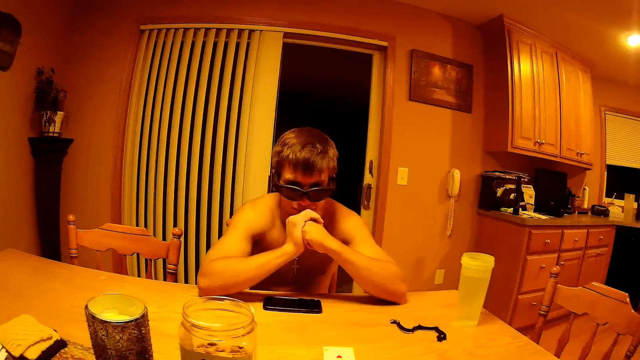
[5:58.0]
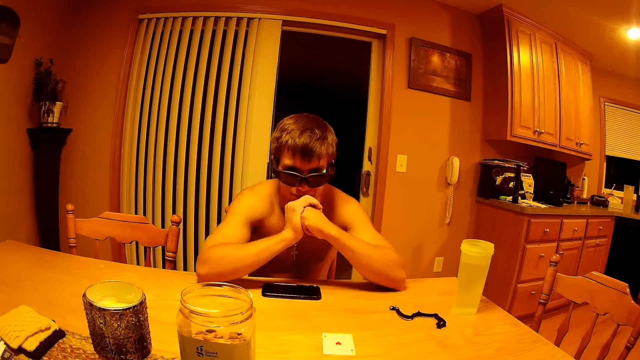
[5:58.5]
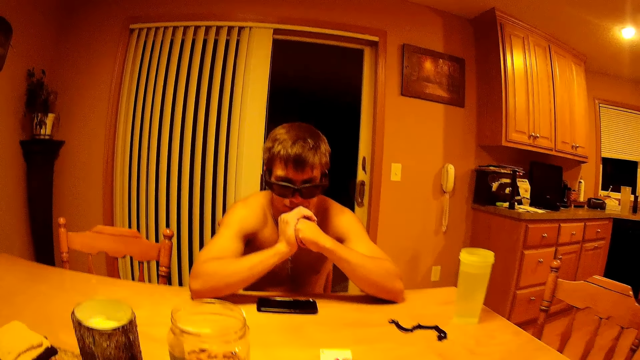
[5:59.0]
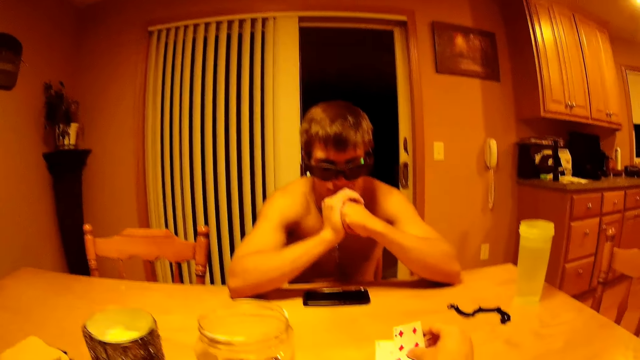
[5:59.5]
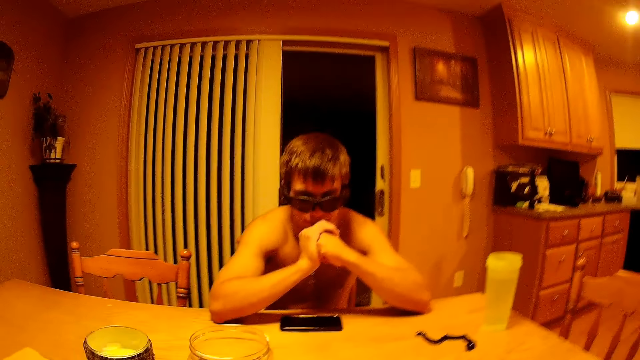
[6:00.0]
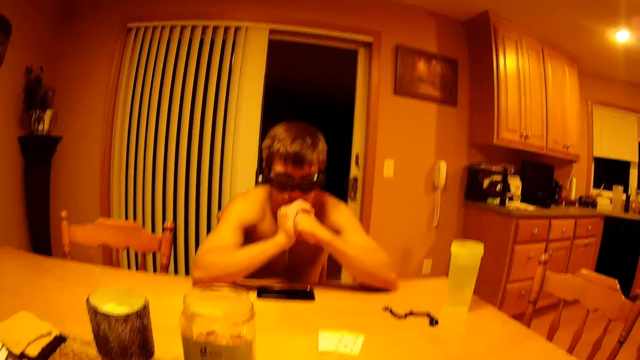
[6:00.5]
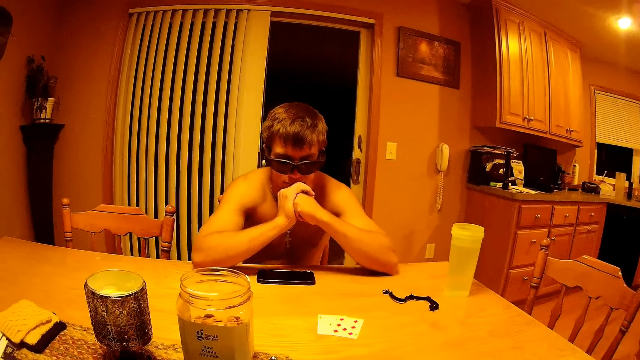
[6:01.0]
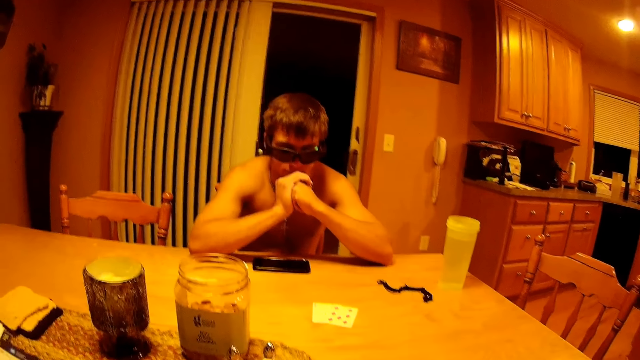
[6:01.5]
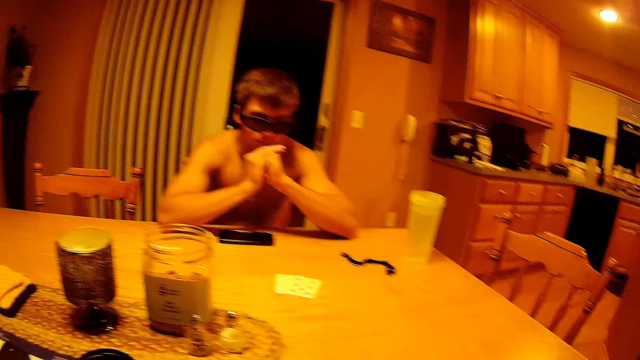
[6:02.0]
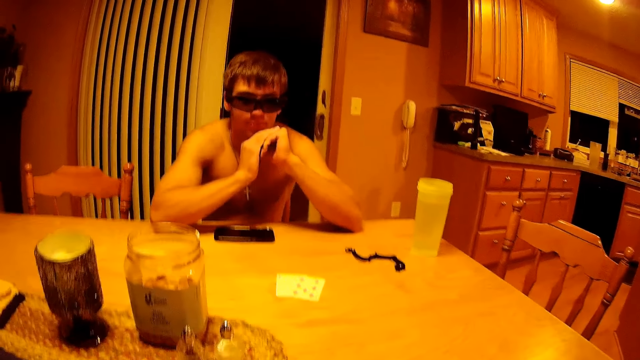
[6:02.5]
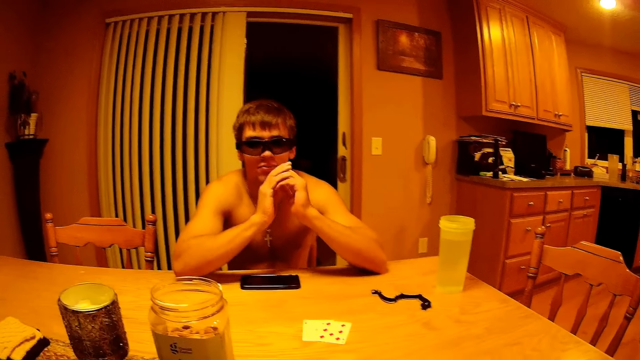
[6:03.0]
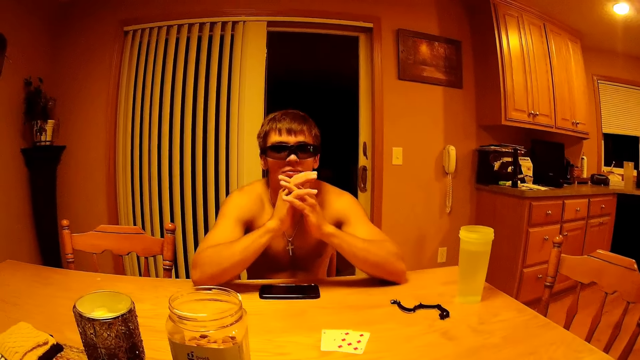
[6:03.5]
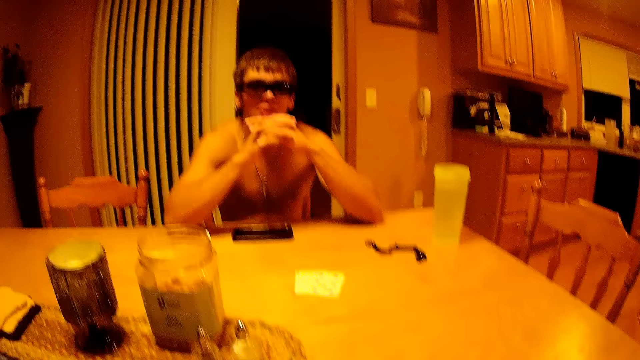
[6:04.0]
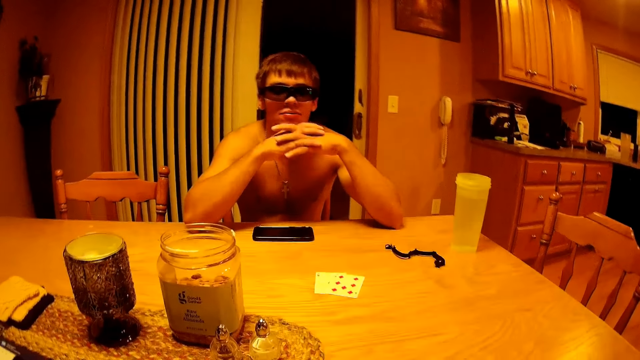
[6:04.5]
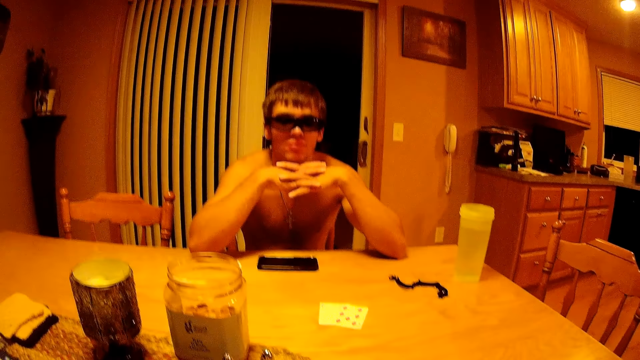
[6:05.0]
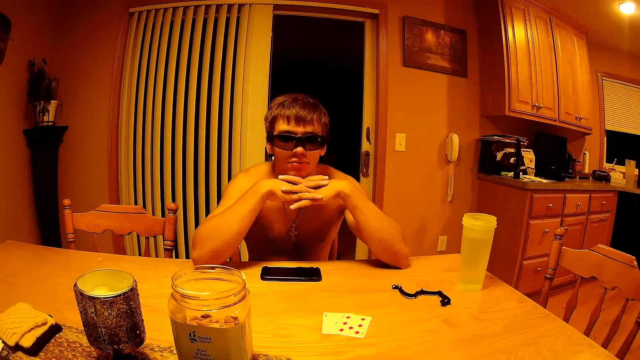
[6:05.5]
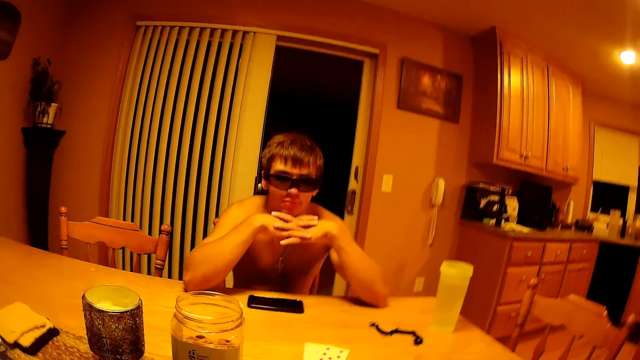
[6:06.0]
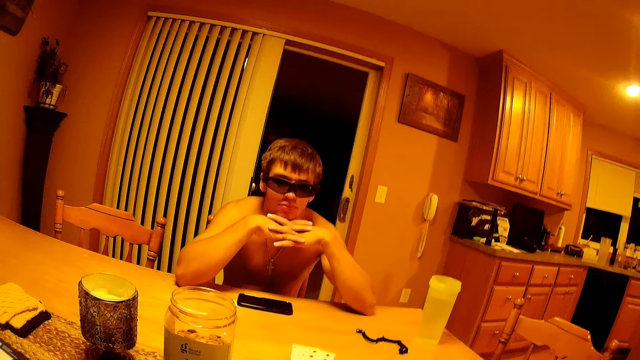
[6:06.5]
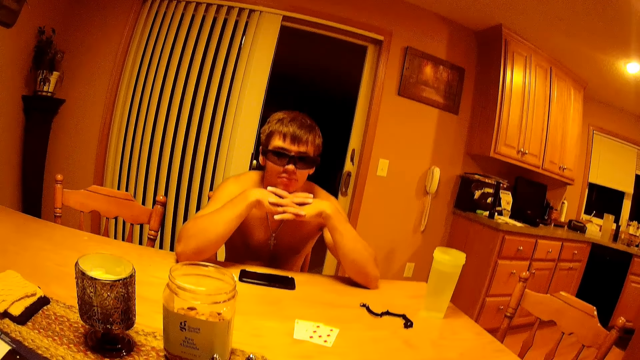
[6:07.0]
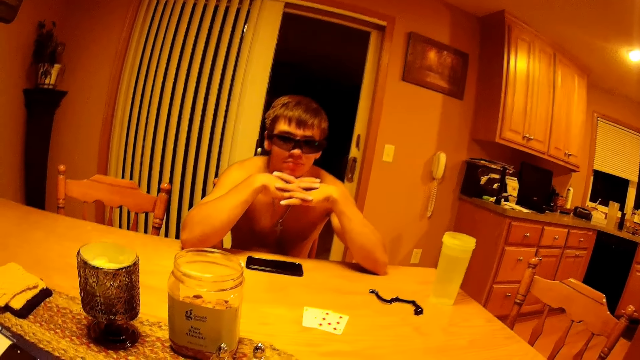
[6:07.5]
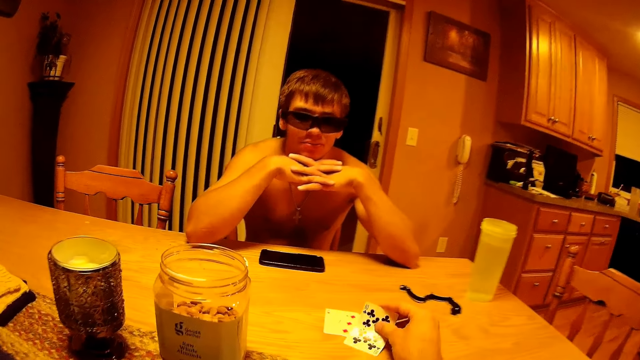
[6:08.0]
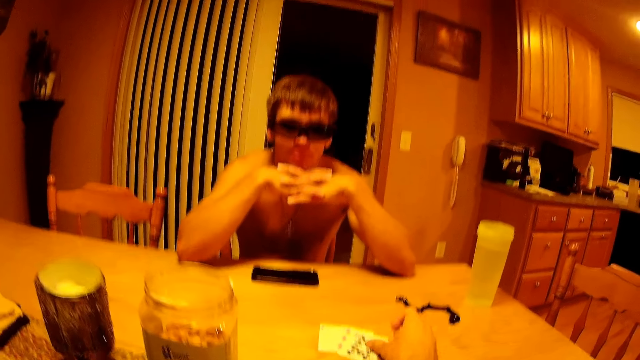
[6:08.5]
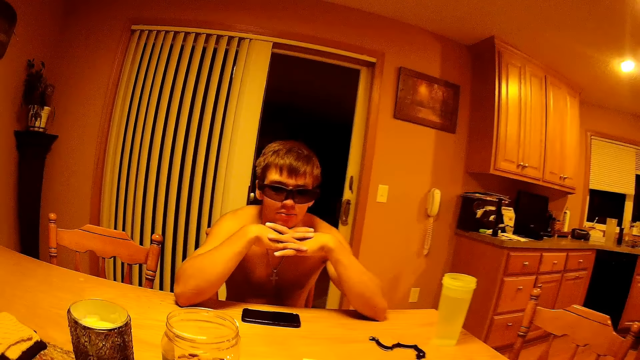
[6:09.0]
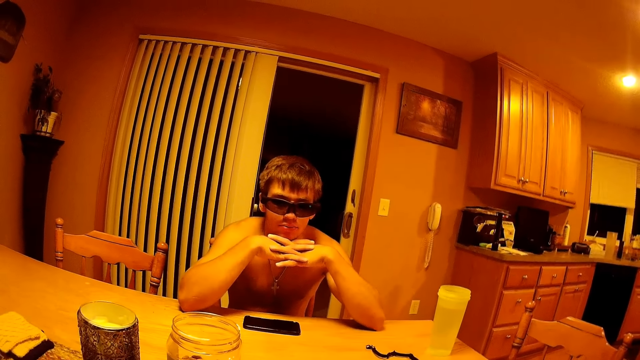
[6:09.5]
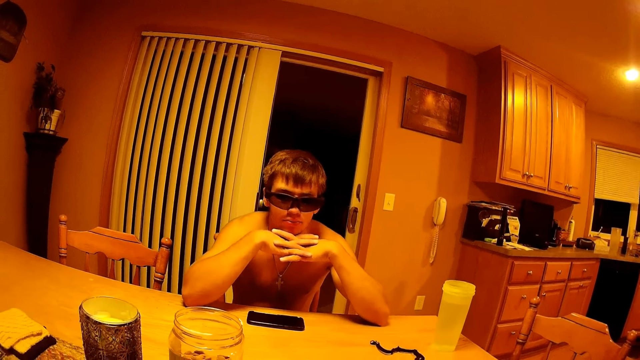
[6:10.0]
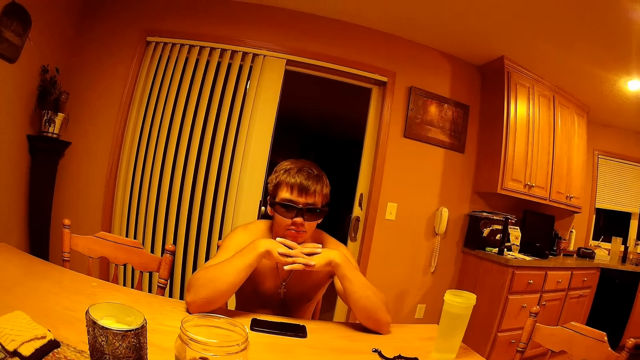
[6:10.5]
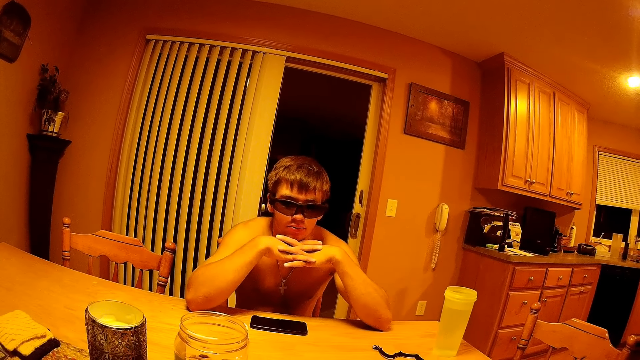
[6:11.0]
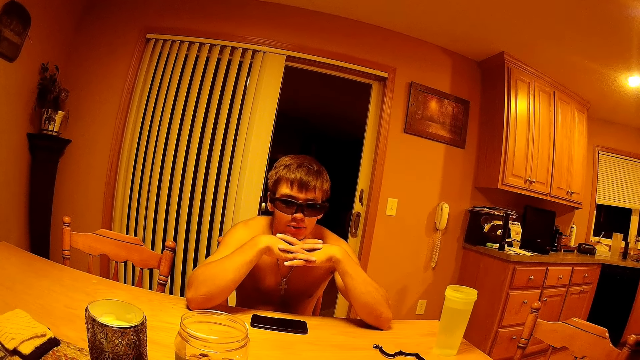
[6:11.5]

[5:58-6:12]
The camera wearer places a card on the table. They place a card on the table again.

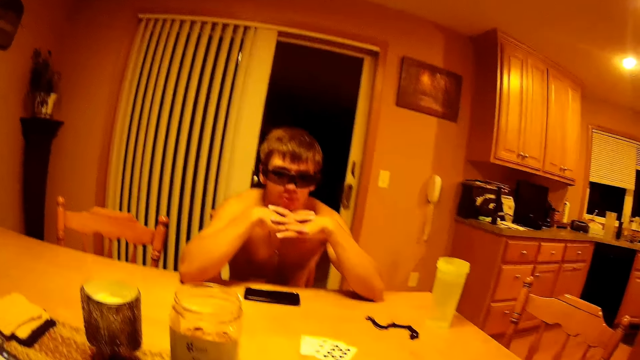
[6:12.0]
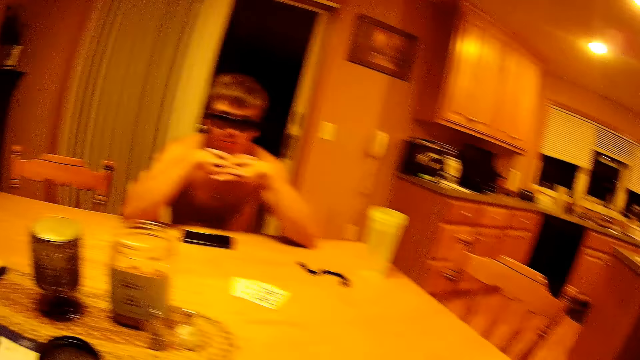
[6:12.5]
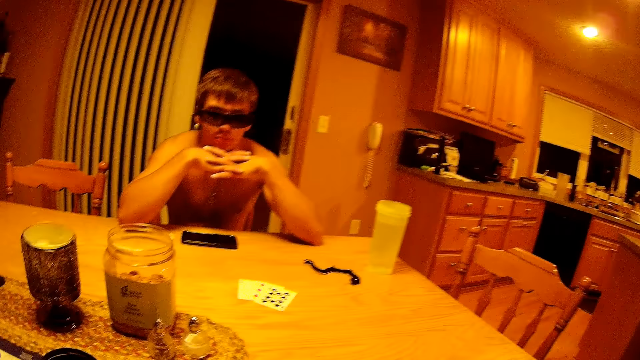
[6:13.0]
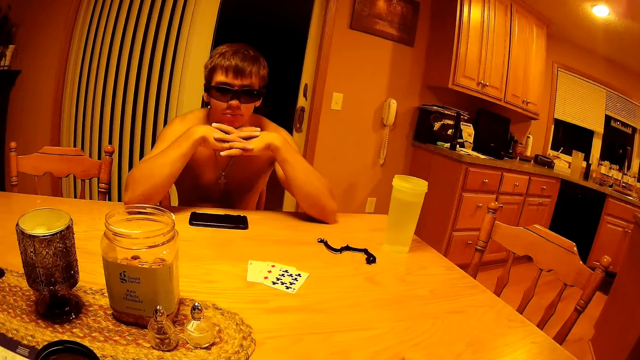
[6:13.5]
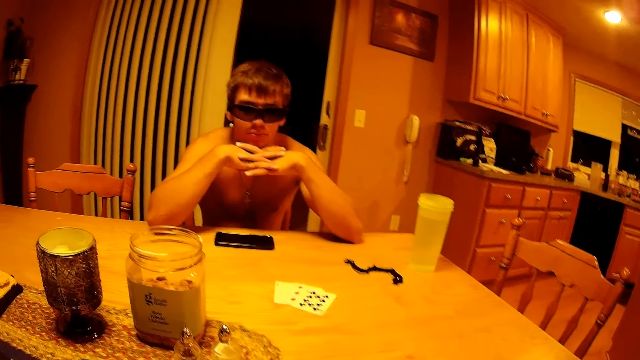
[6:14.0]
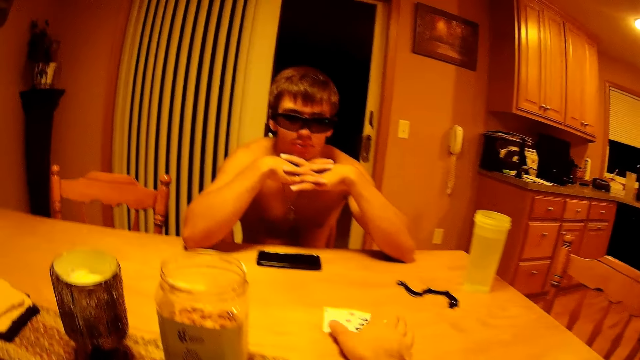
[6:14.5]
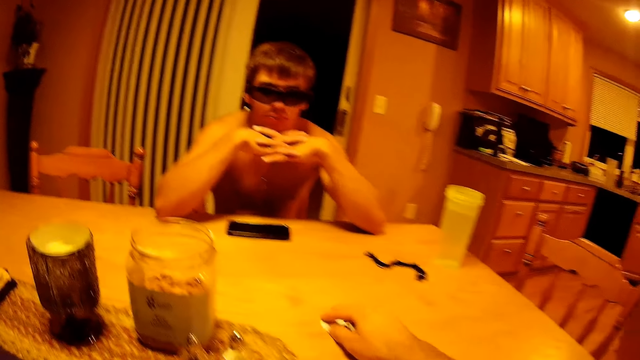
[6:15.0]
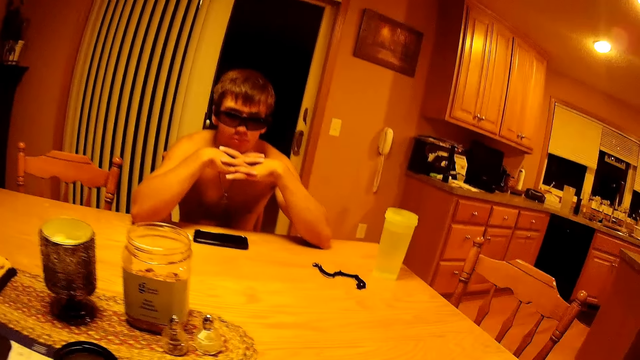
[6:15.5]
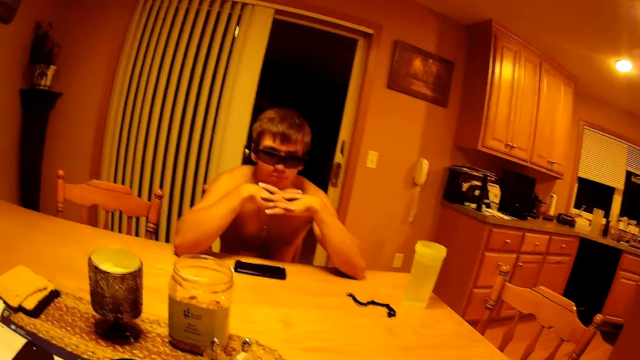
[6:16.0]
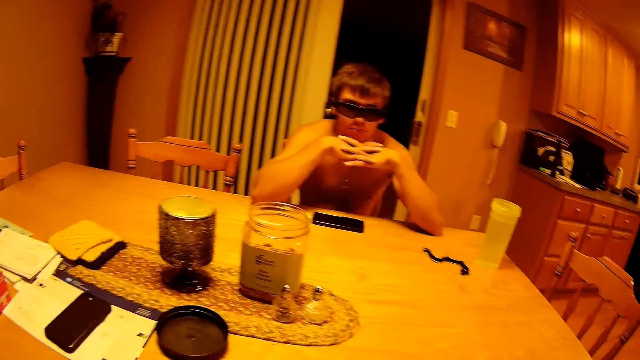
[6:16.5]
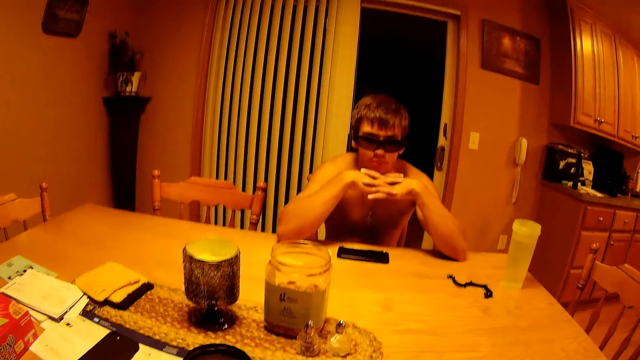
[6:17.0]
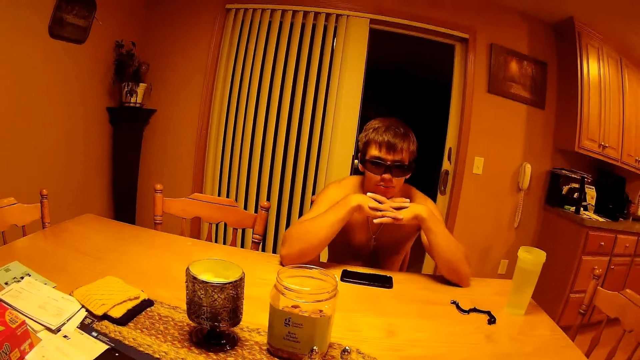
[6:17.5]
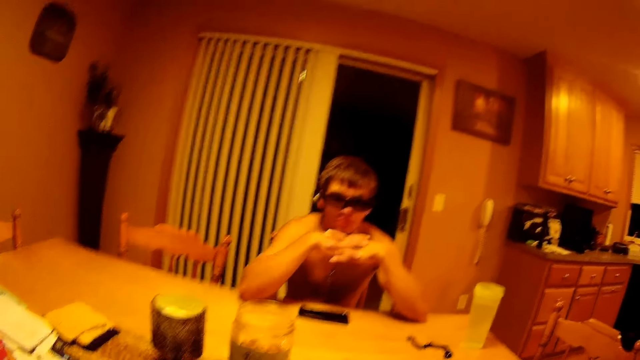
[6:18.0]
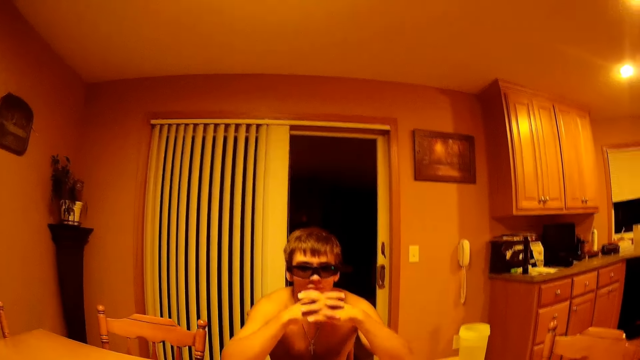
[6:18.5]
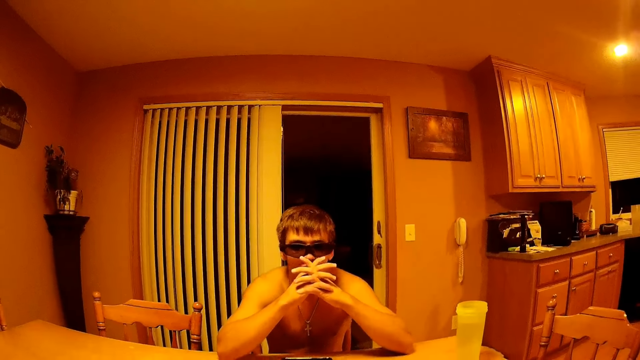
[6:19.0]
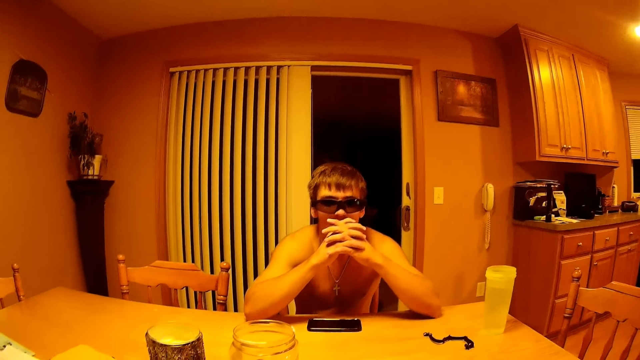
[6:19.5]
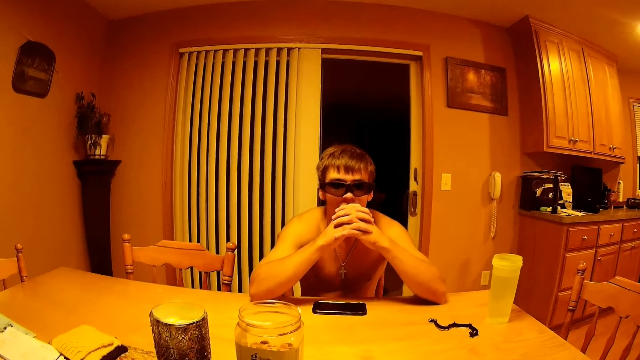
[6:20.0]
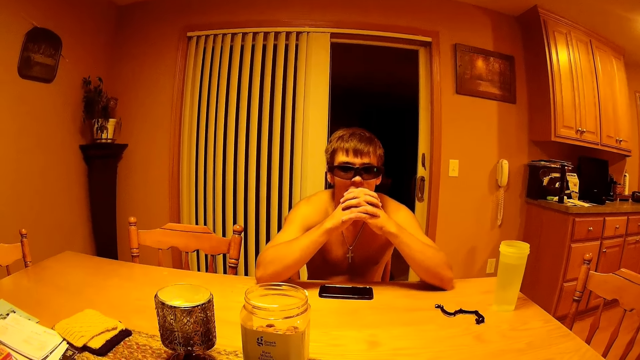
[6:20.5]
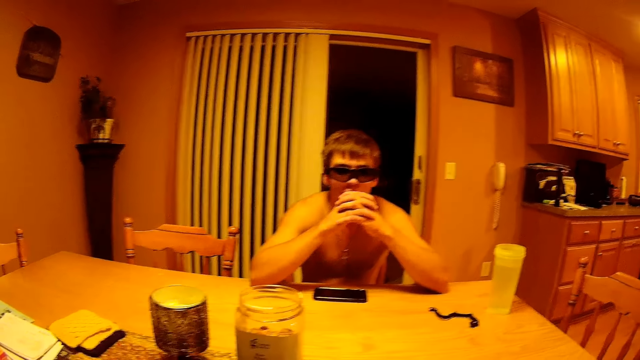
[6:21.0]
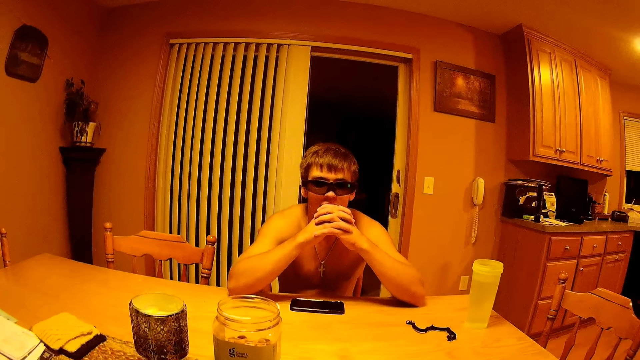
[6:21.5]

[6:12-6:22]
The camera wearer takes the cards.
